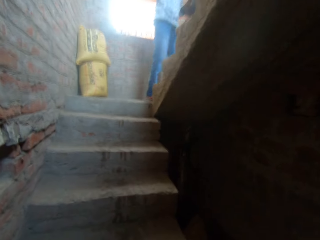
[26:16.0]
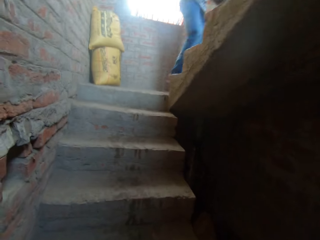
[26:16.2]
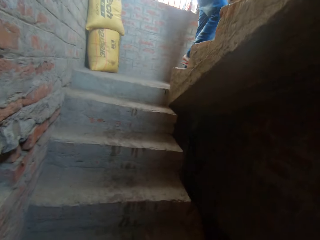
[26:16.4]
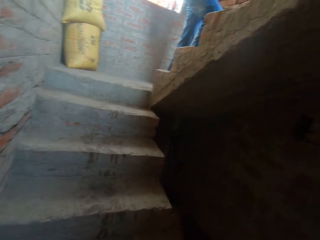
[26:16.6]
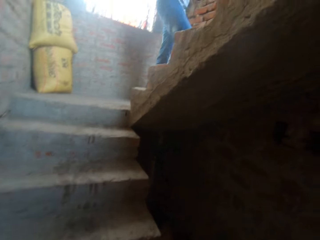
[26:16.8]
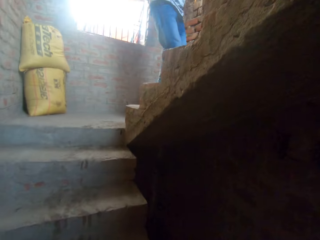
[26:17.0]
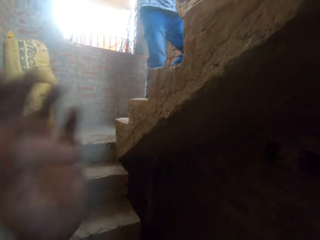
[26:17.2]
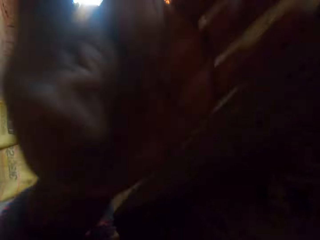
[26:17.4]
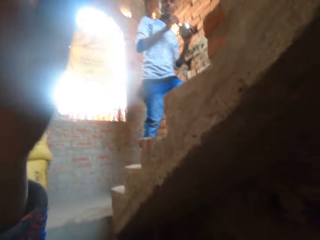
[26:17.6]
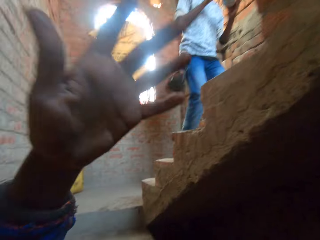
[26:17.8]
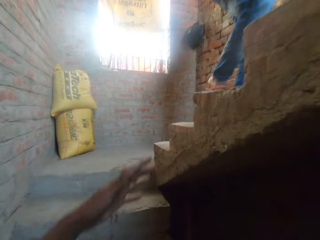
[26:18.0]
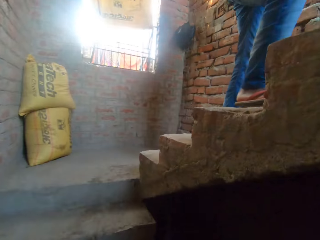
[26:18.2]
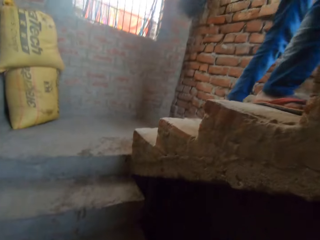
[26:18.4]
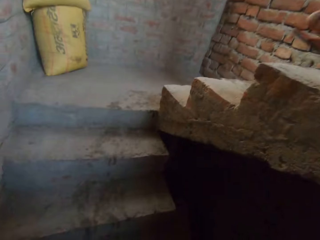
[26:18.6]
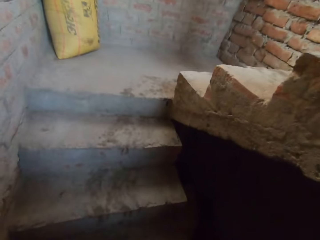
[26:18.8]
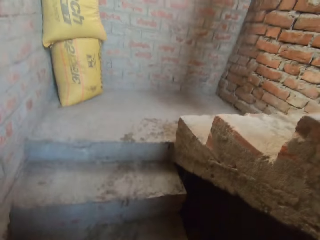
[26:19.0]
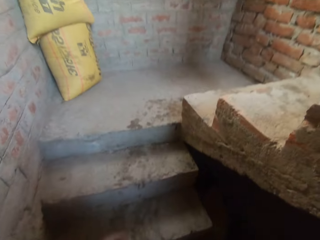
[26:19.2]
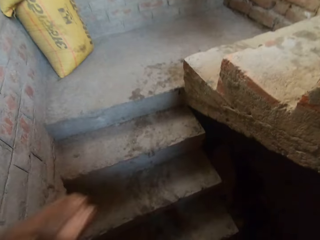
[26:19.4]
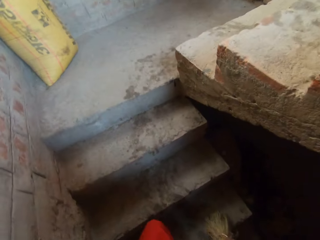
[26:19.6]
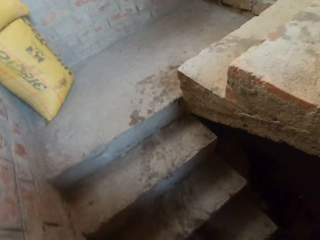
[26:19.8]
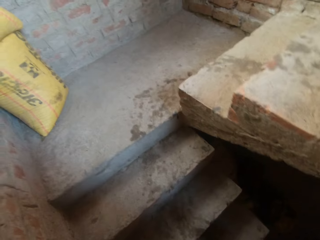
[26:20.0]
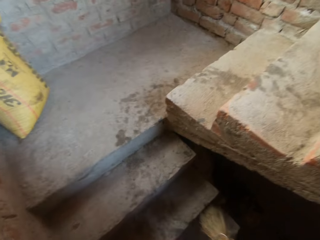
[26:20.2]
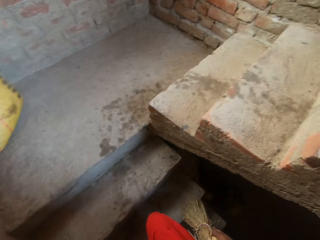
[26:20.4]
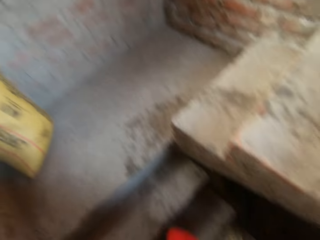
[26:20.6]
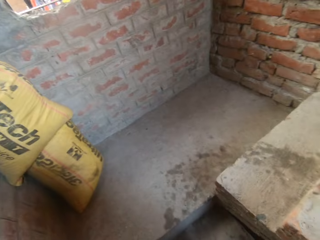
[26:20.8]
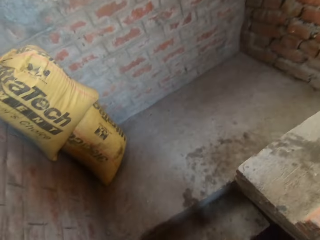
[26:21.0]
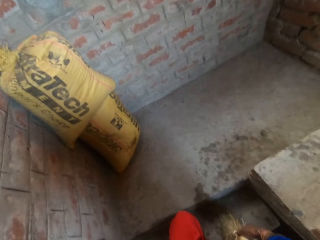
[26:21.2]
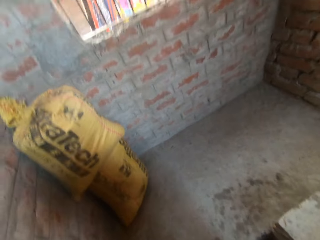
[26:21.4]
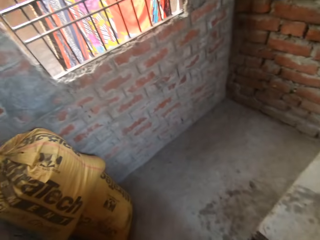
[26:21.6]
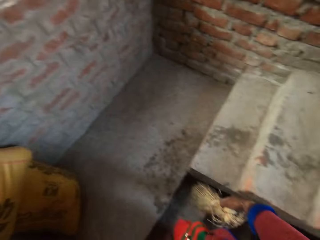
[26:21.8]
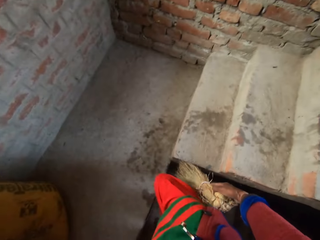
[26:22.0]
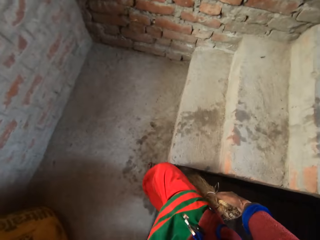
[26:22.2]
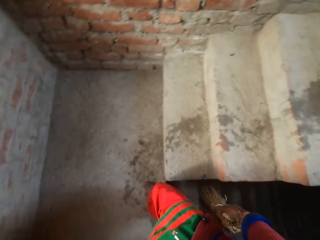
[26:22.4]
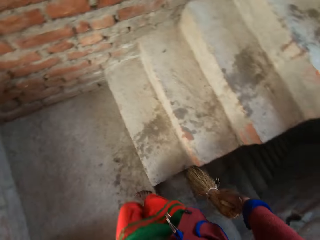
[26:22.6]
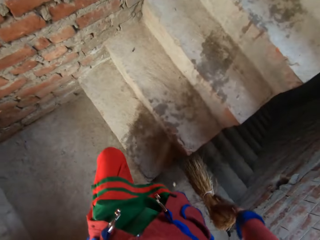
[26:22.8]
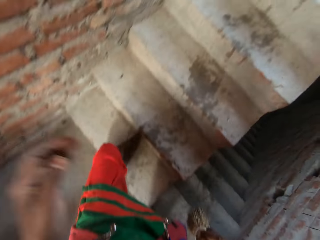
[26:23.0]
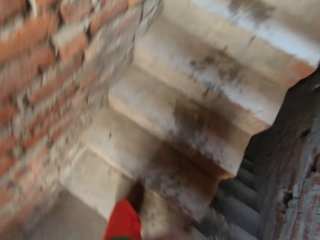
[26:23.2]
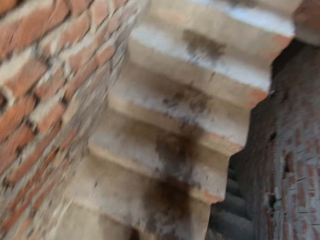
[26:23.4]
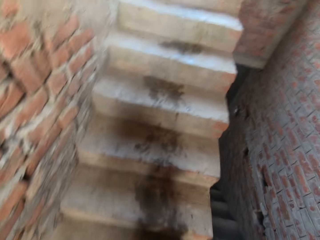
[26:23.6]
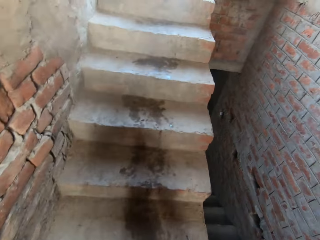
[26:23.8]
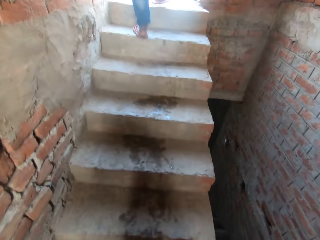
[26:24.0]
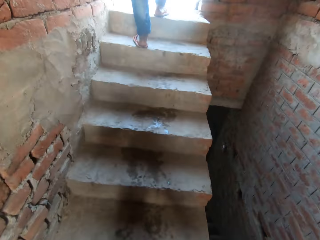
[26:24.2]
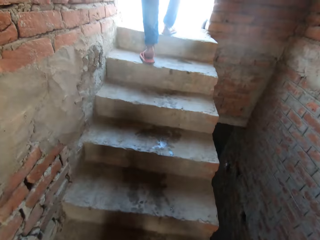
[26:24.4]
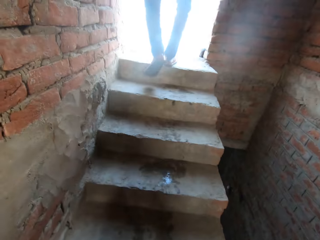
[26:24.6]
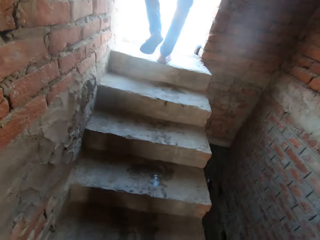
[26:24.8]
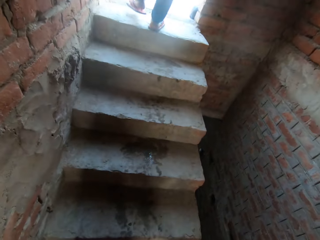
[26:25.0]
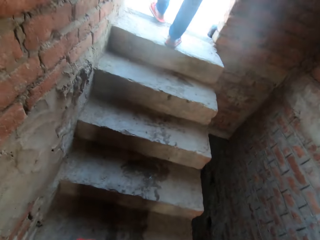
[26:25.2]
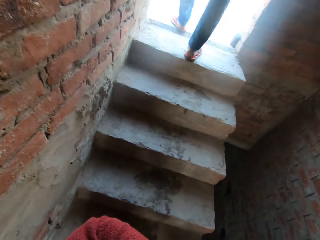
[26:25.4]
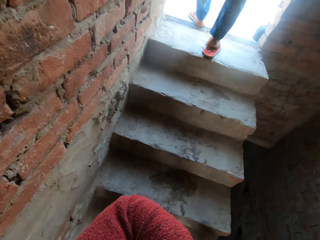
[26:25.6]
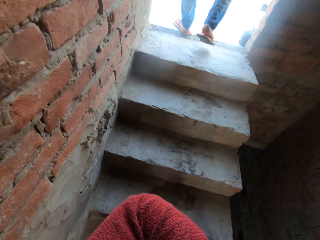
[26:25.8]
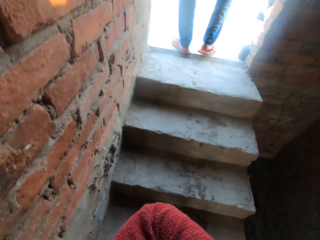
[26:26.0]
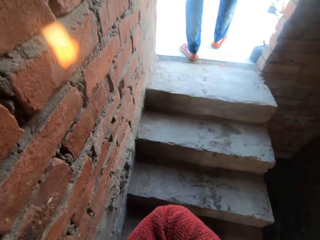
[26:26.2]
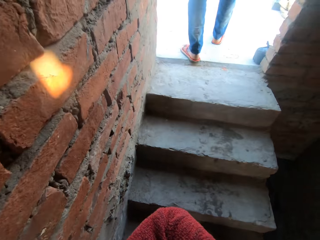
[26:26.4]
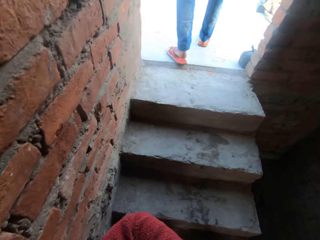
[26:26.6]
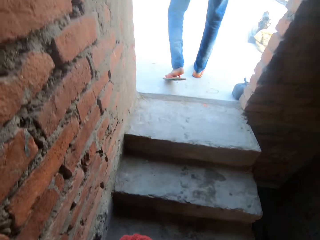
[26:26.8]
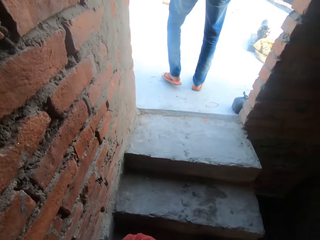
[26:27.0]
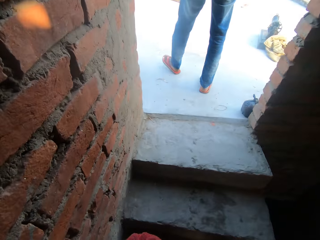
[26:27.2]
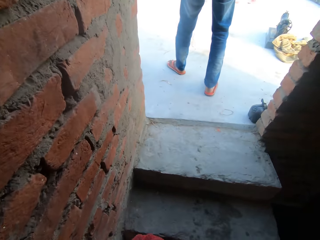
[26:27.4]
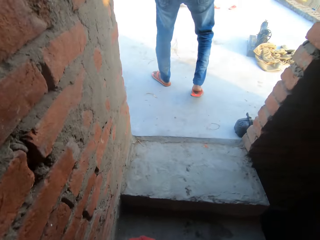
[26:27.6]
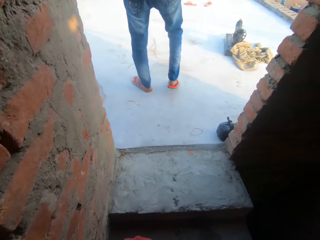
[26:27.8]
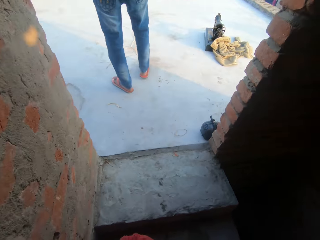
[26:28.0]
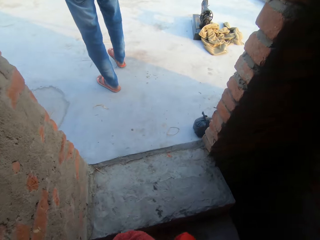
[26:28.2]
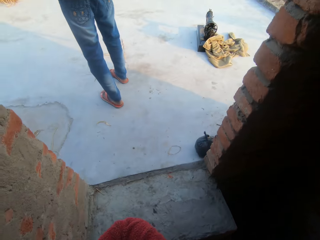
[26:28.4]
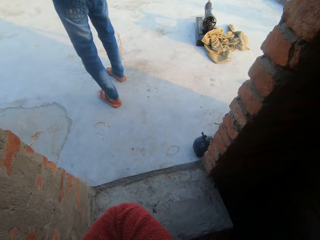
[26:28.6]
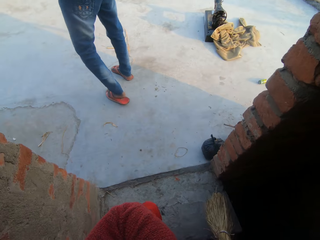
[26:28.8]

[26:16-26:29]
The camera wearer raises a hand. A man walks in the compound.

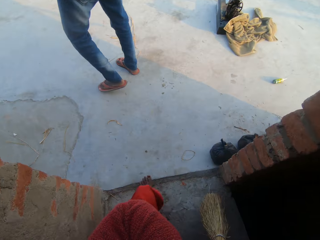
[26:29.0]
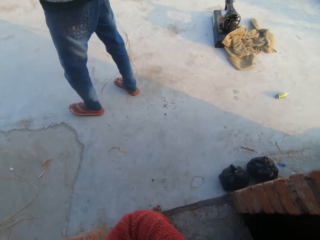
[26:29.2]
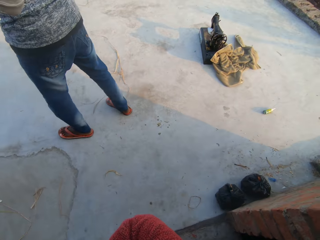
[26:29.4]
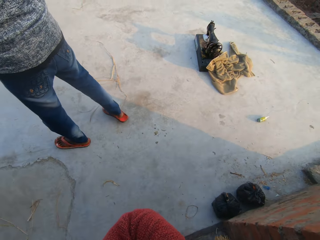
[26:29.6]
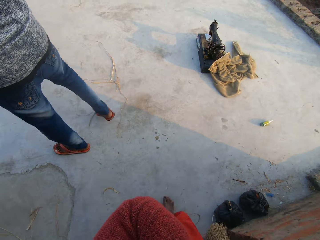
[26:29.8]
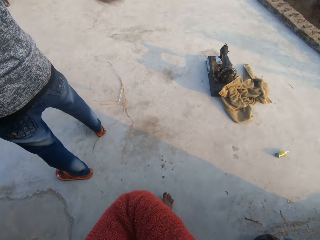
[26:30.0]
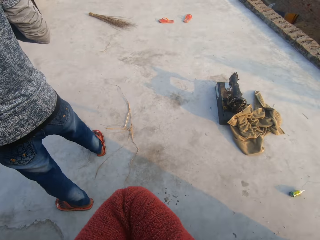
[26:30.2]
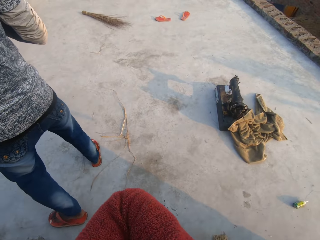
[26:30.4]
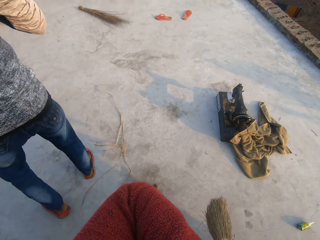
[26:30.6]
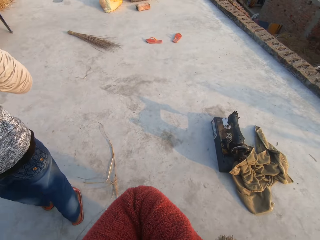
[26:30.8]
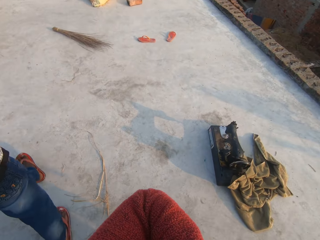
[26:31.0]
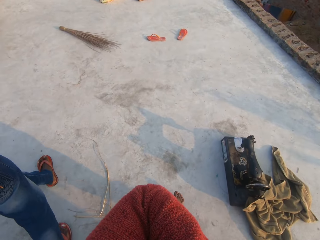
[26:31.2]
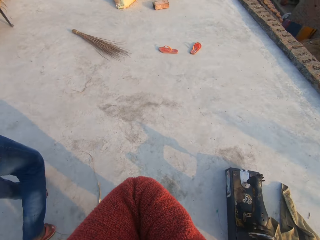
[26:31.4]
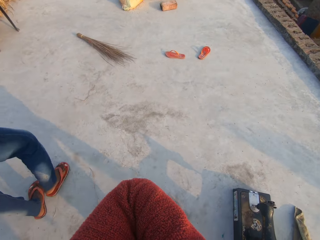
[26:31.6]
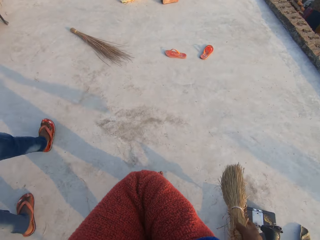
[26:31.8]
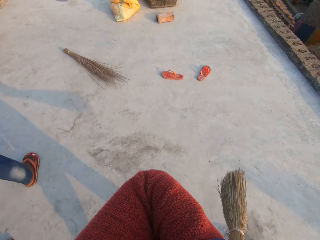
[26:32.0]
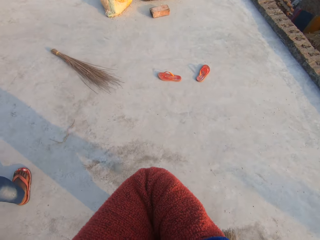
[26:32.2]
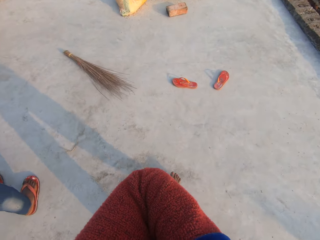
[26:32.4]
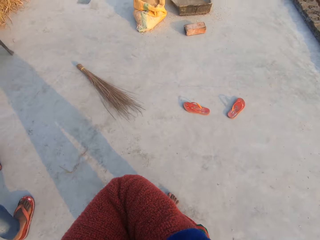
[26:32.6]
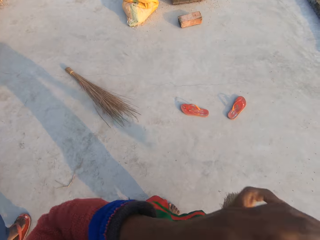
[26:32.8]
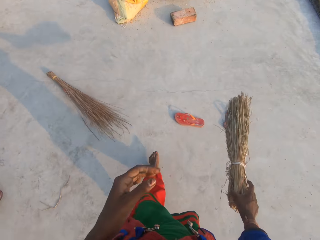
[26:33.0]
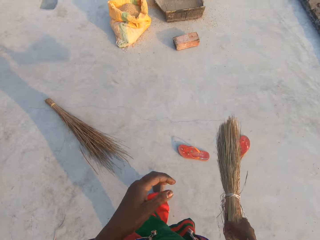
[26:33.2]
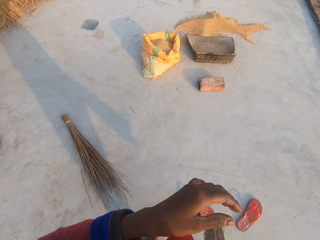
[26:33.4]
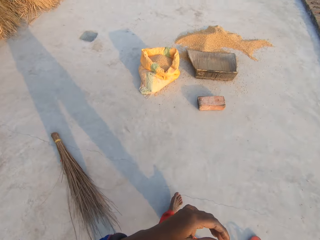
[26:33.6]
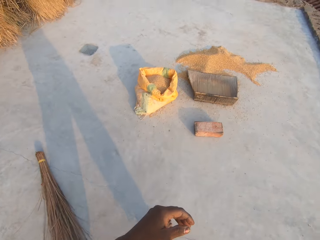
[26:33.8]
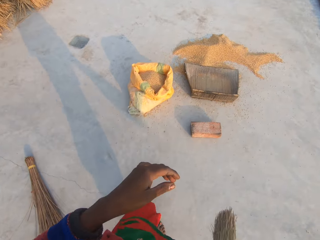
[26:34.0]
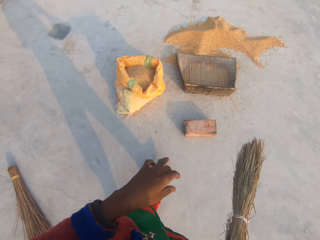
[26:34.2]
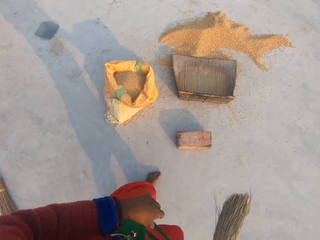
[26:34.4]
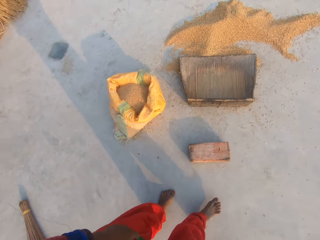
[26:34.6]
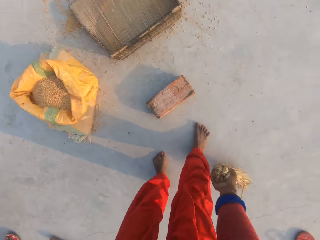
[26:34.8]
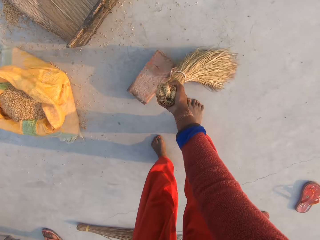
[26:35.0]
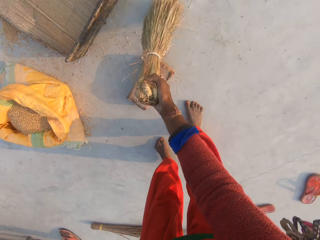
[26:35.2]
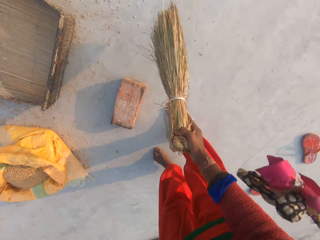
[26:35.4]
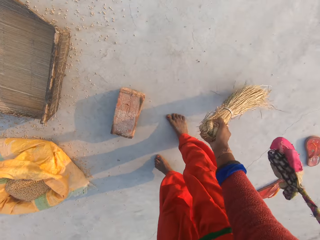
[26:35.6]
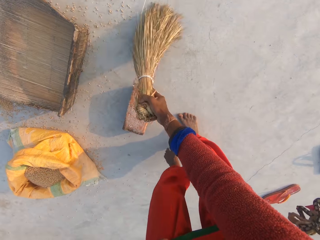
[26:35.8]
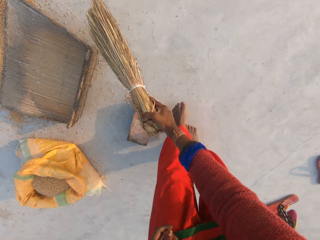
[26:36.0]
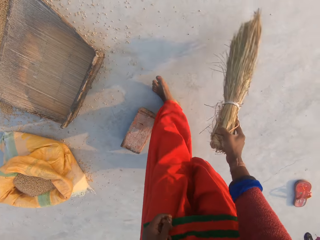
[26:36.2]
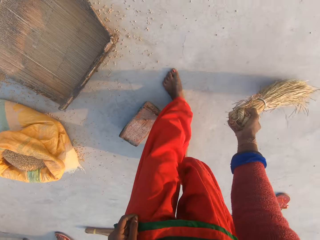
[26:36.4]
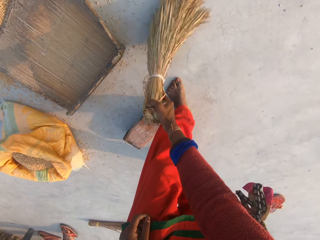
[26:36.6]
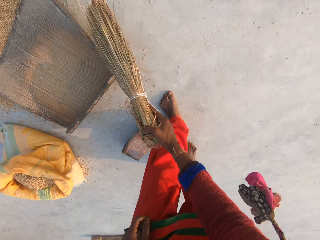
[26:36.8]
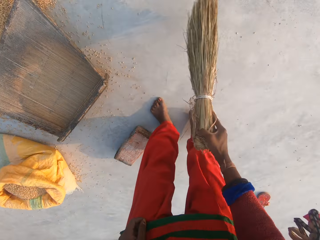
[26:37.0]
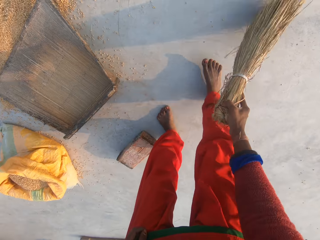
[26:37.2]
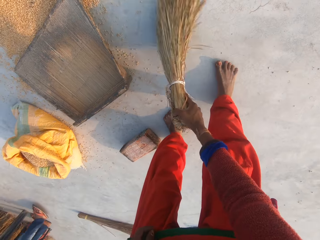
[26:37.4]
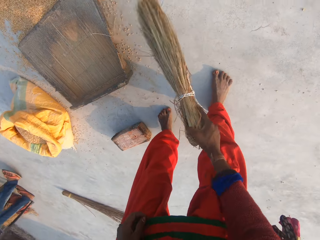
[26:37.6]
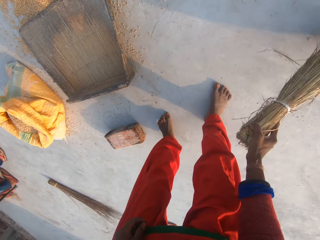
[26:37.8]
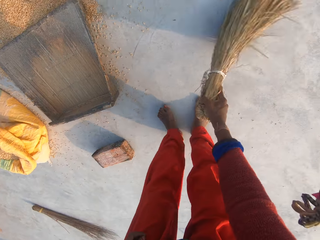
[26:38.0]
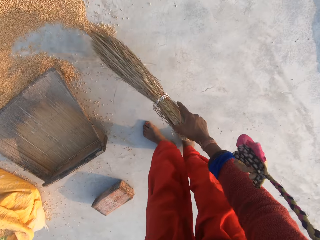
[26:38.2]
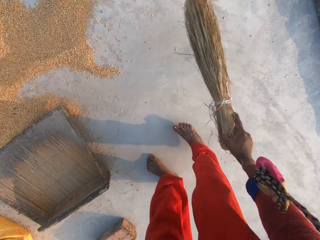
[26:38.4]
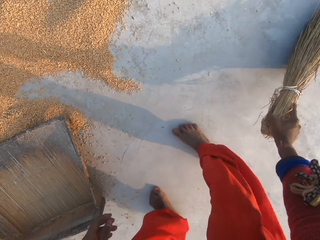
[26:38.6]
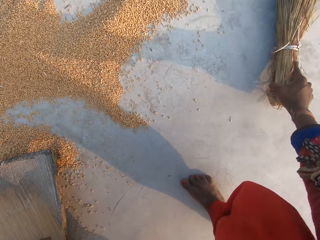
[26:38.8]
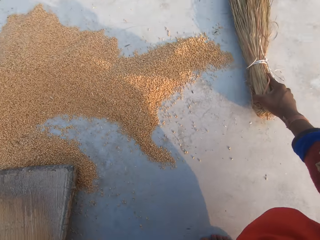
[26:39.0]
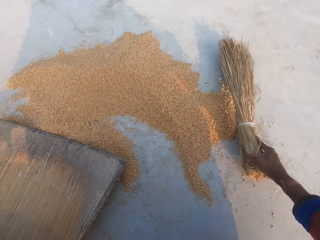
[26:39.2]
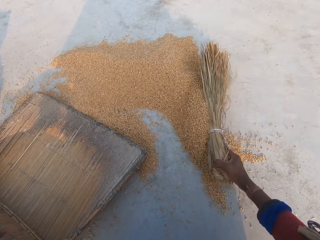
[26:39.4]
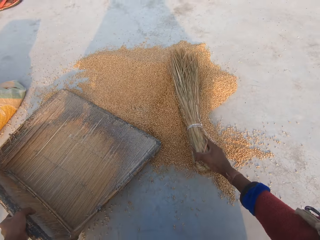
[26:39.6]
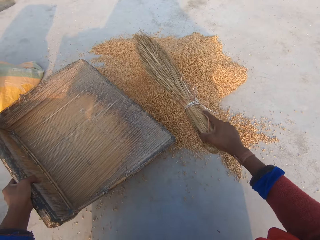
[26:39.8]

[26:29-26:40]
The camera wearer walks towards the wheat kernels. She sweeps the grain on the ground with a broom in her right hand.
